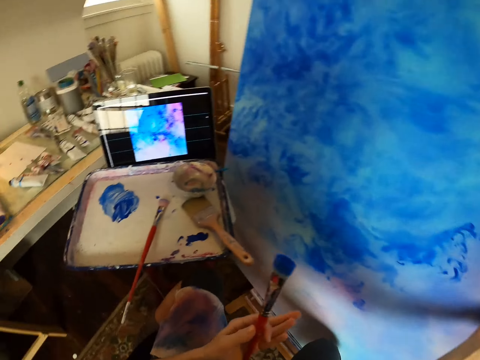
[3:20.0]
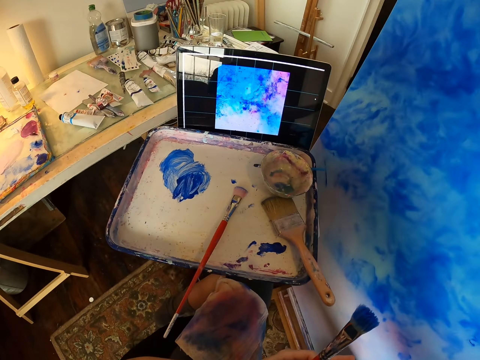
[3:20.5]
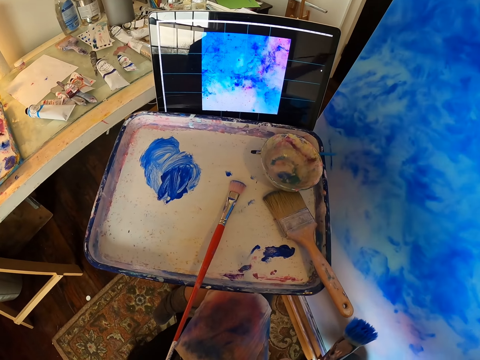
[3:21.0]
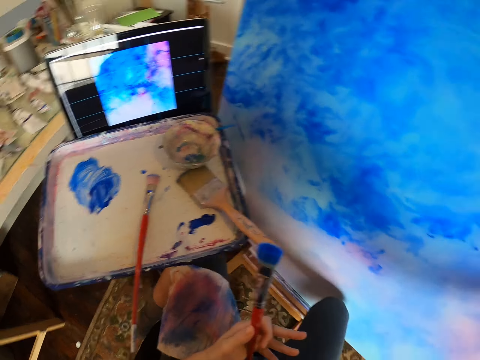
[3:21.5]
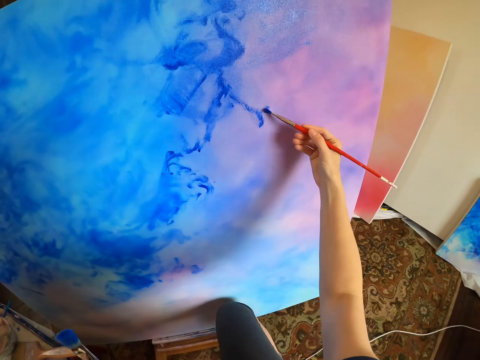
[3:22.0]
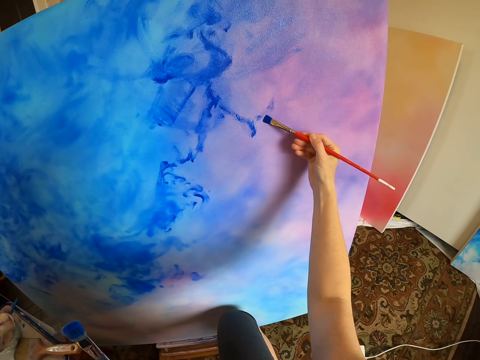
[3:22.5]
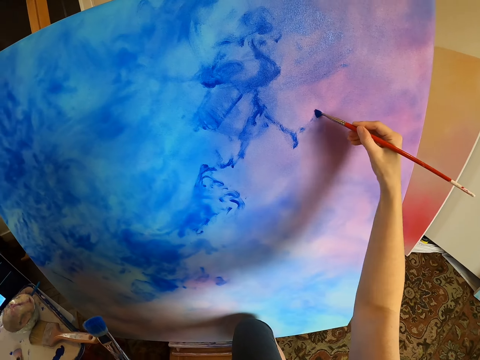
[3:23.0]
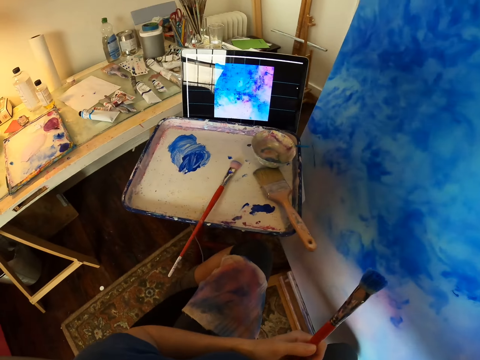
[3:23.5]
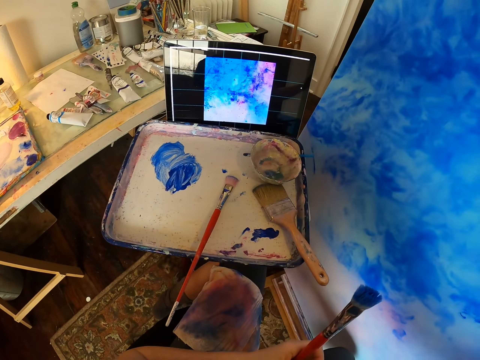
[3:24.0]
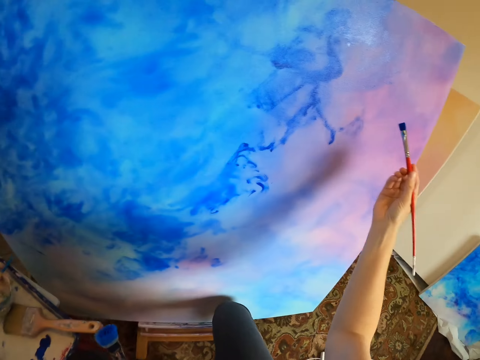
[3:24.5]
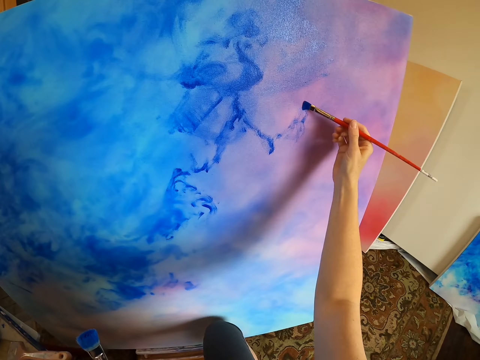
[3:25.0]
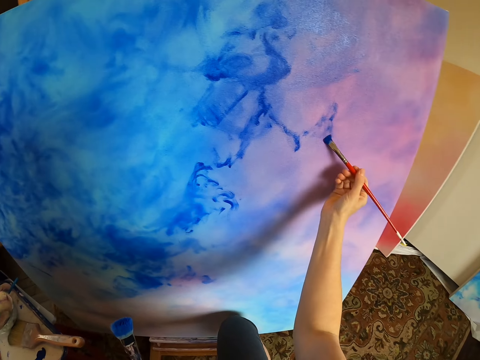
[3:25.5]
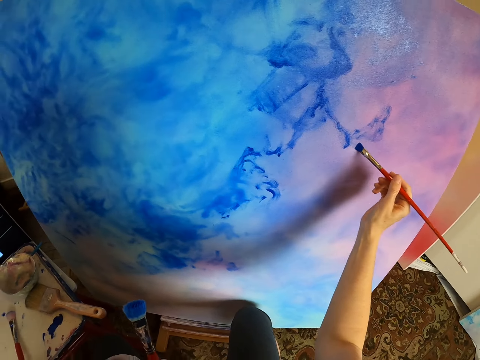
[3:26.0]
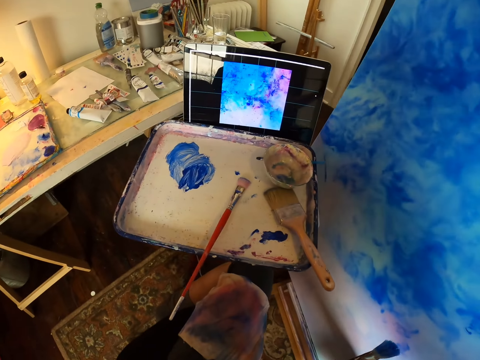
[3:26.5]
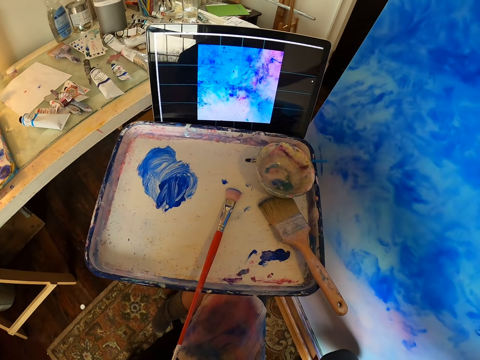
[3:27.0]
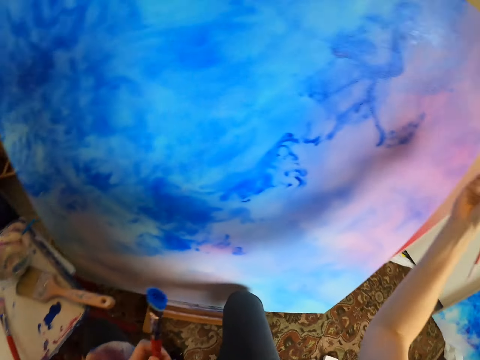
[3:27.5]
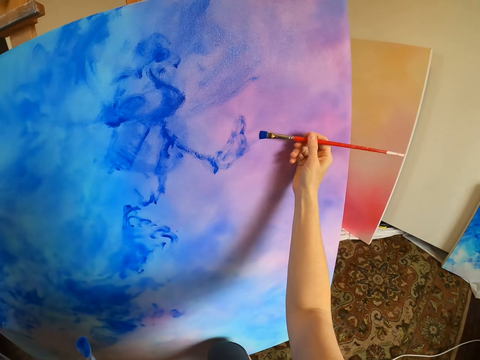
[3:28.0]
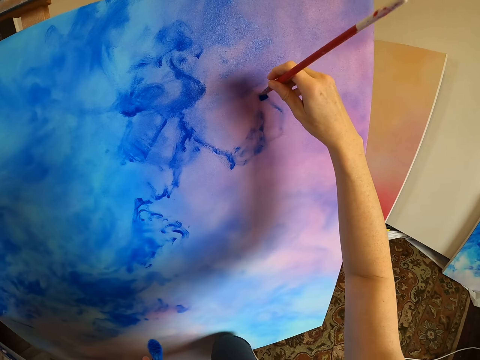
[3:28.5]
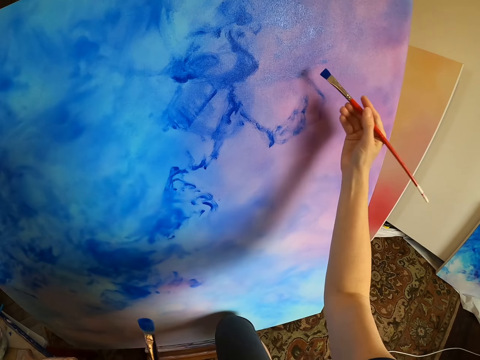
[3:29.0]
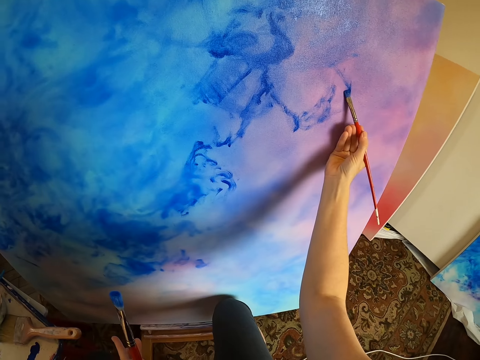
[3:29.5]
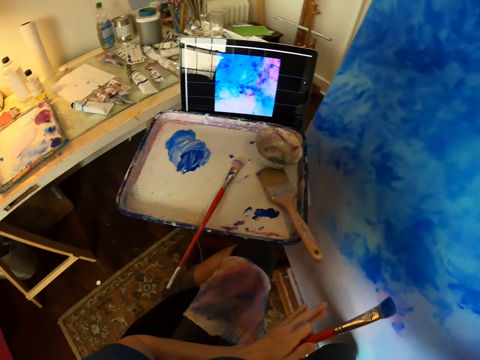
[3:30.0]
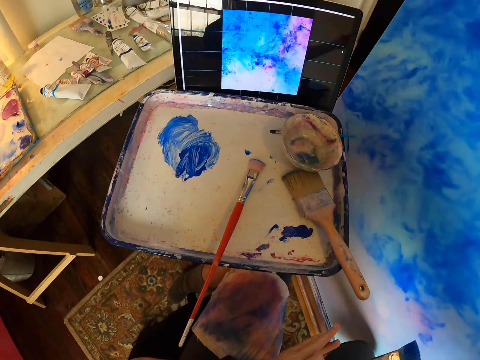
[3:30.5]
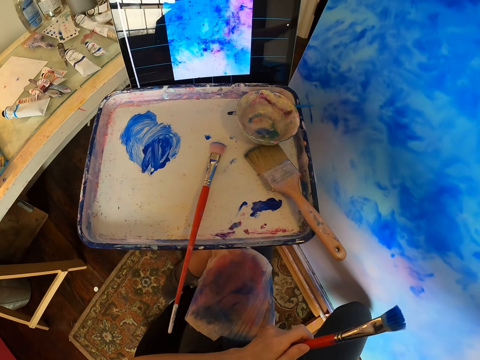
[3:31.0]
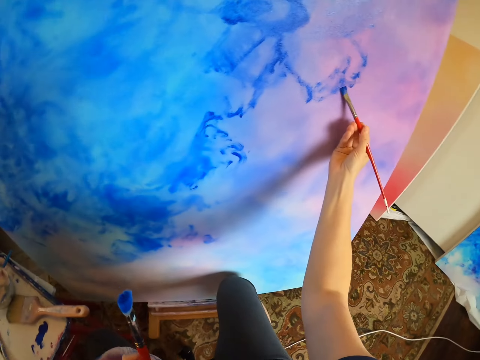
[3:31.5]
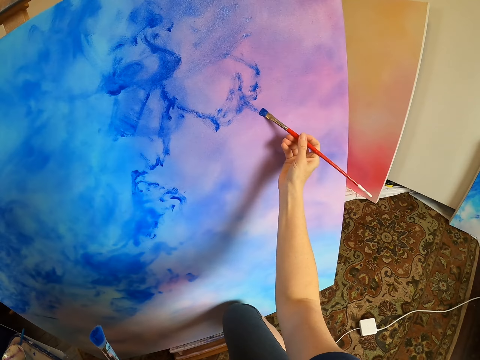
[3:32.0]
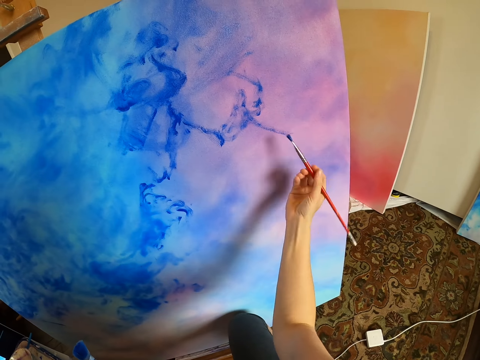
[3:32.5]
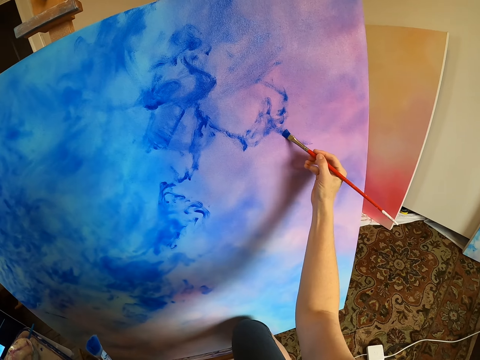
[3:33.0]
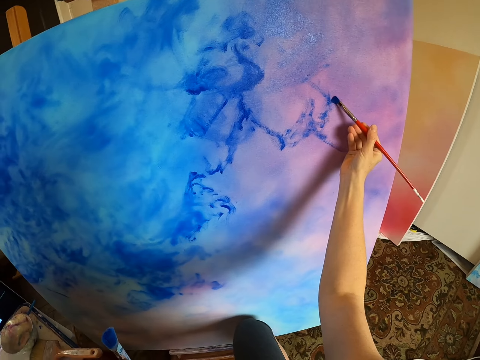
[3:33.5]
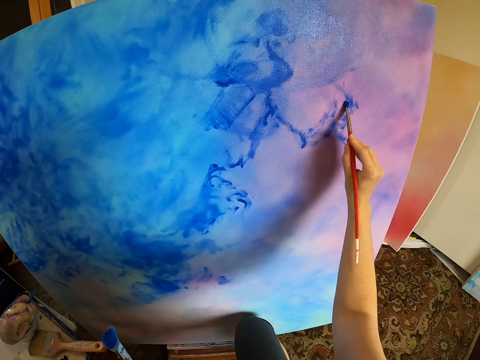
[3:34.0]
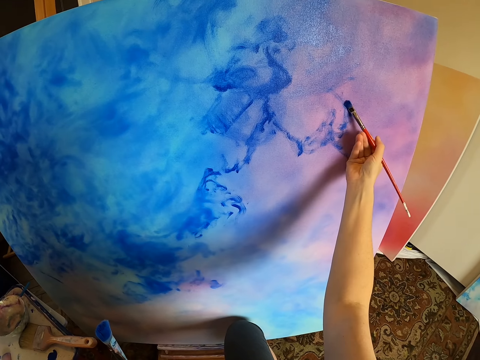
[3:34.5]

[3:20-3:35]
The camera wearer looks at the picture in the computer. They paint a canvas with a paint brush. They look at the picture in the computer. They paint the canvas with the paint brush repeatedly.

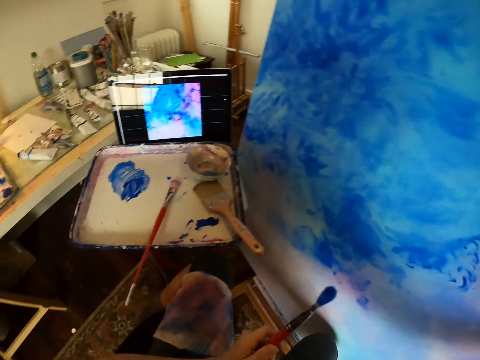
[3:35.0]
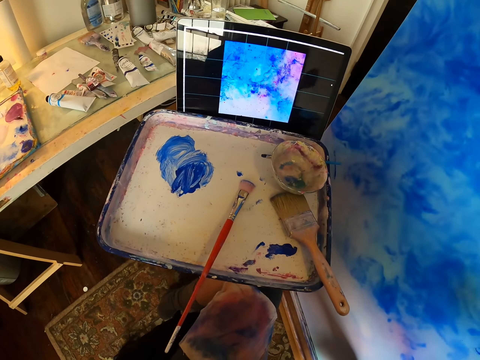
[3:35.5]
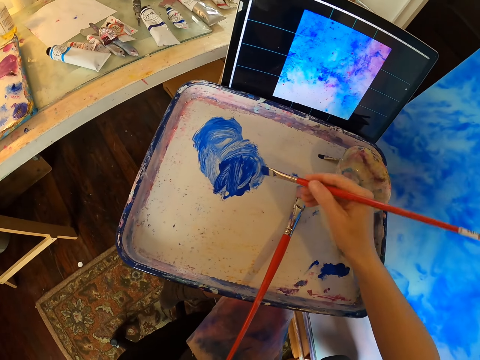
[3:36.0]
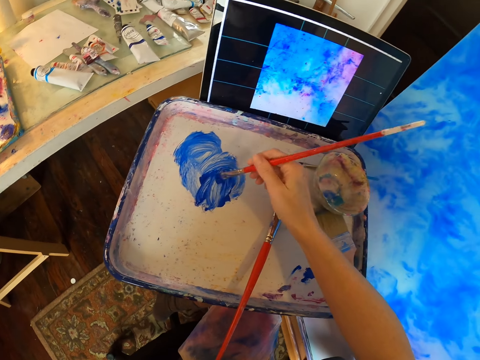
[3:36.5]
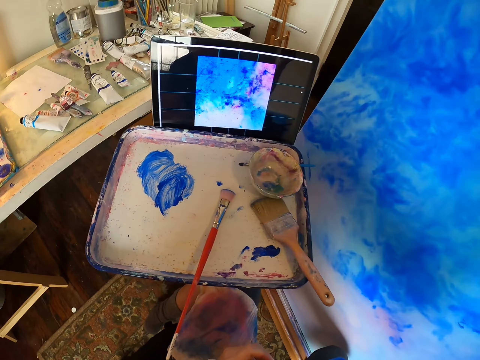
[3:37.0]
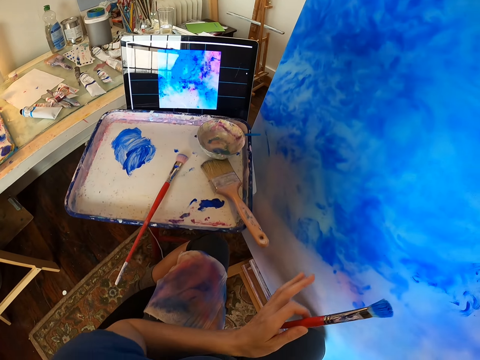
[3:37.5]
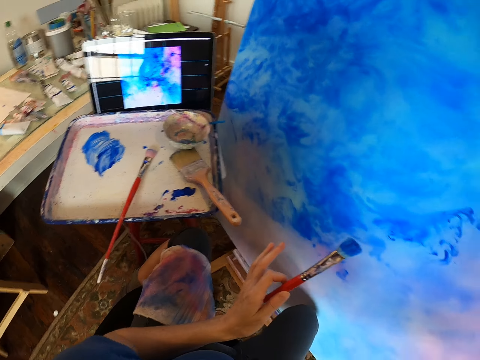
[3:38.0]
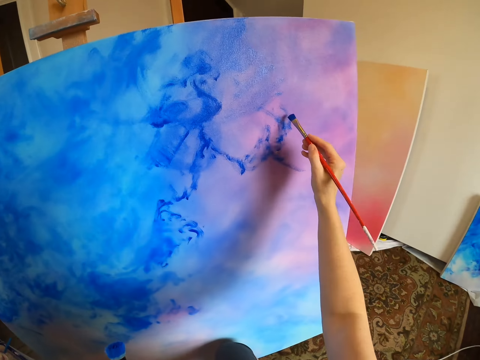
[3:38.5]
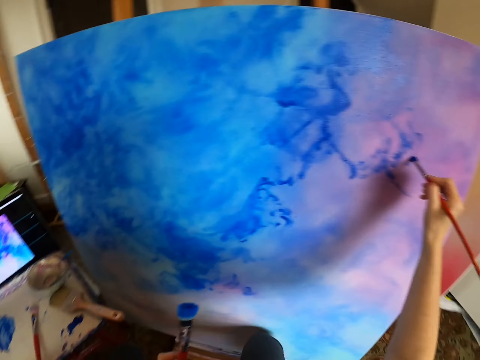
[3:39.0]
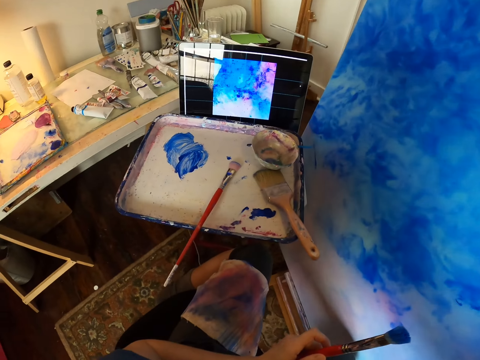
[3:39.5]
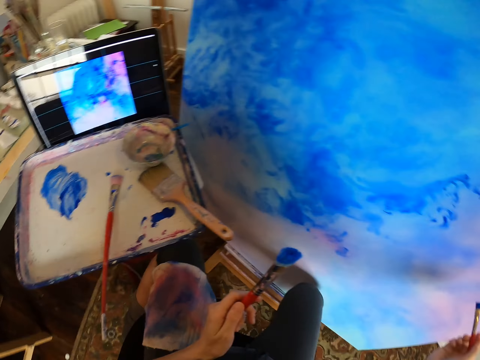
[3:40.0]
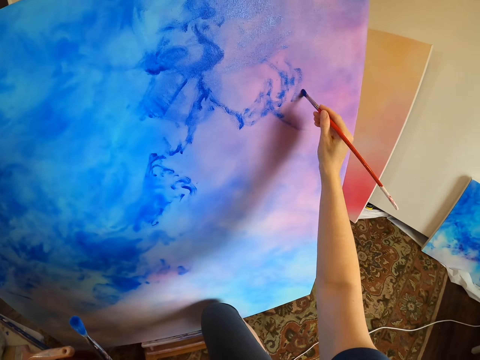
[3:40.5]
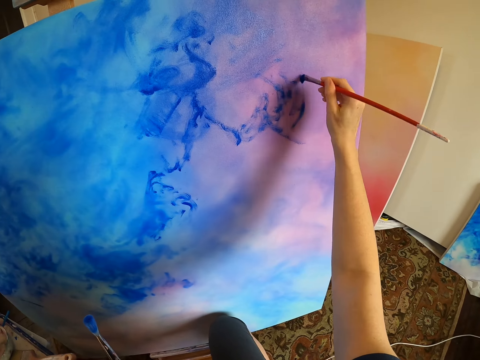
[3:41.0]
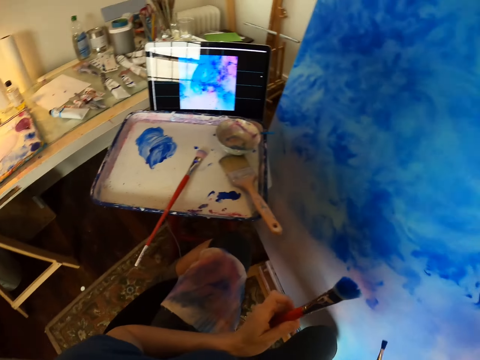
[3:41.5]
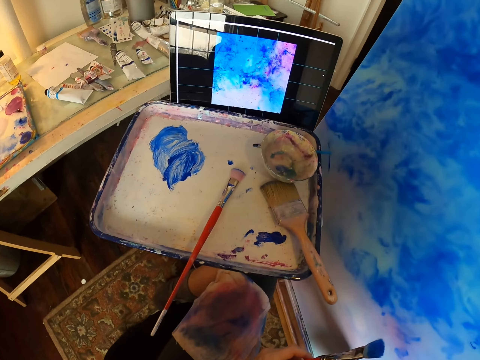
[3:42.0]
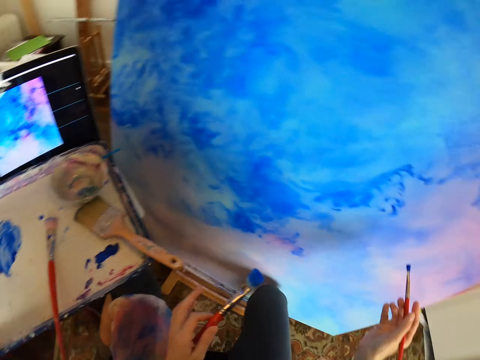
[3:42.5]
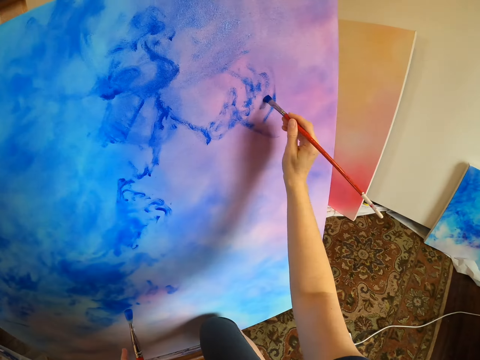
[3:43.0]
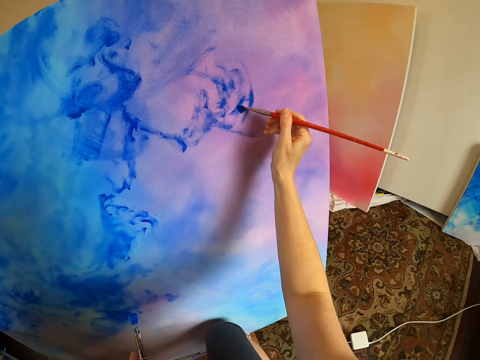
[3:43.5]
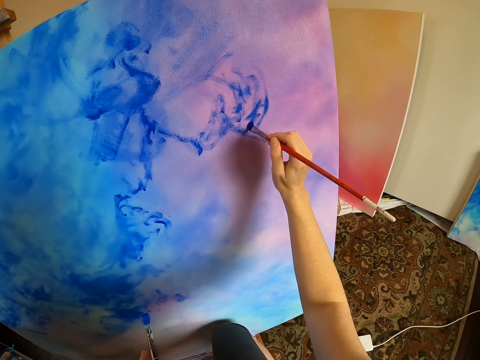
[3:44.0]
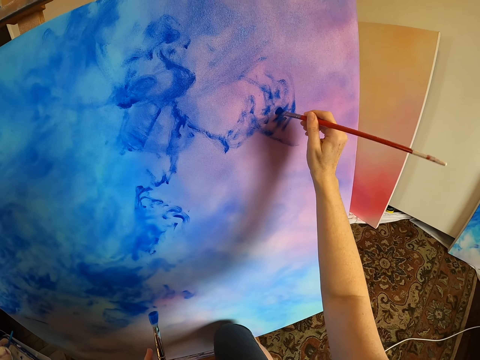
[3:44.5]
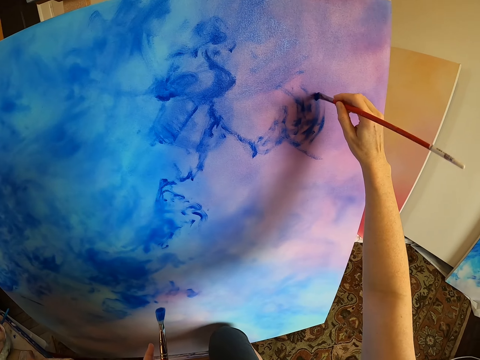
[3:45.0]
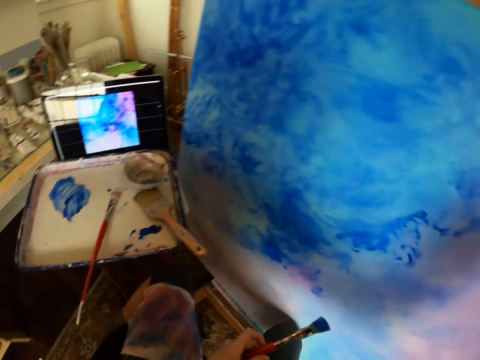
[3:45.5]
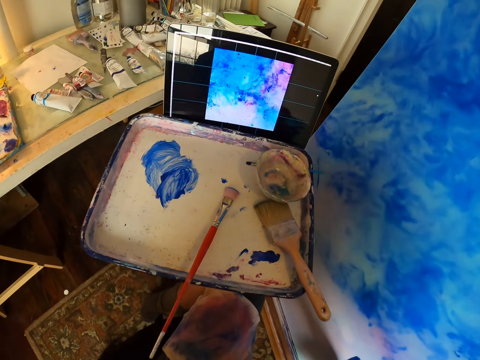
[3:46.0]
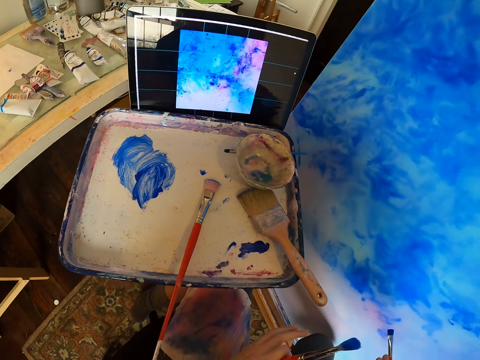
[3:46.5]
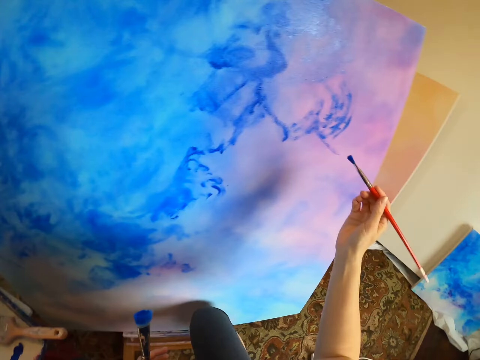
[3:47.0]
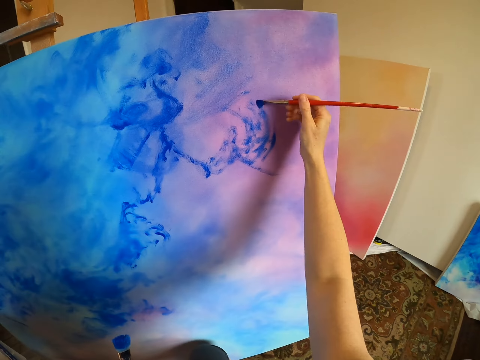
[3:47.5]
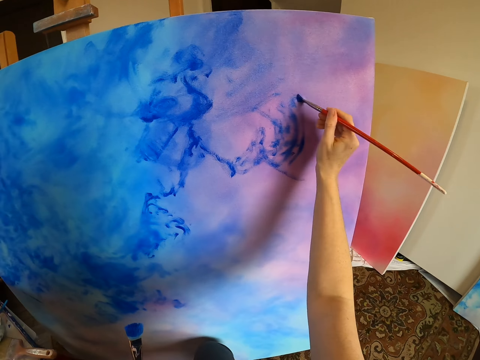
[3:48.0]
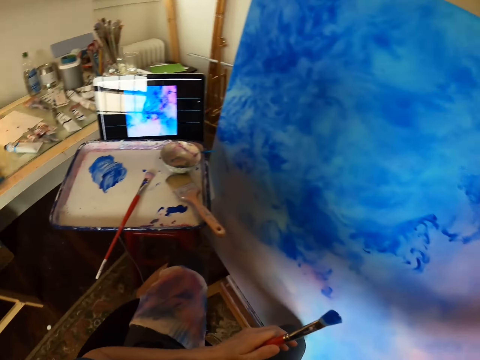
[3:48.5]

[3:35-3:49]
The camera wearer mixes the paint with a paint brush. They rub the brush on the paint. They paint a canvas with the paint brush. They stare at the laptop. They paint the canvas with the paint brush.
